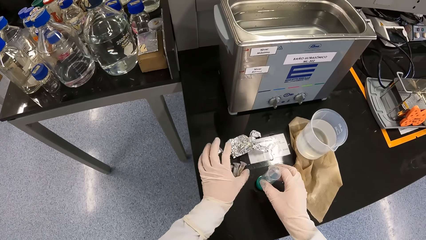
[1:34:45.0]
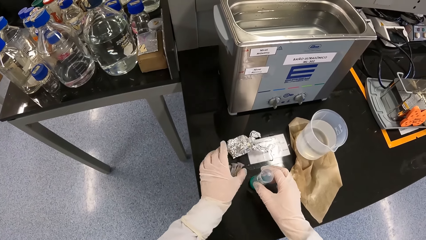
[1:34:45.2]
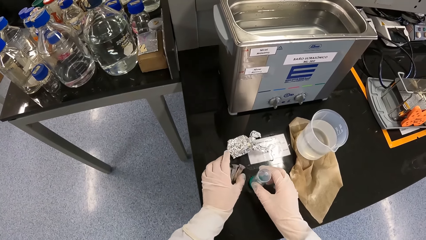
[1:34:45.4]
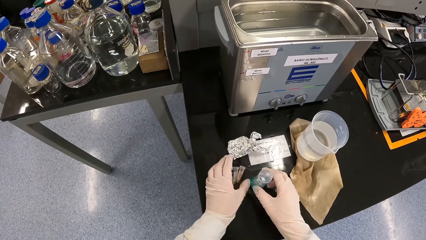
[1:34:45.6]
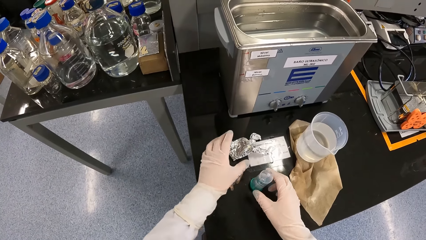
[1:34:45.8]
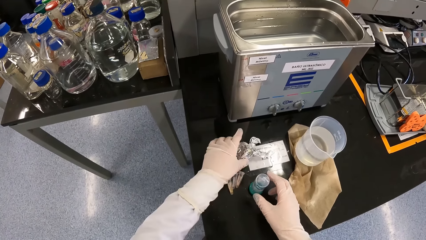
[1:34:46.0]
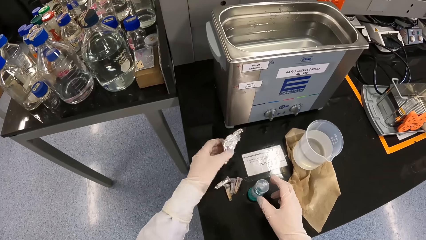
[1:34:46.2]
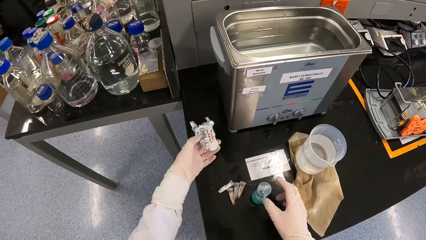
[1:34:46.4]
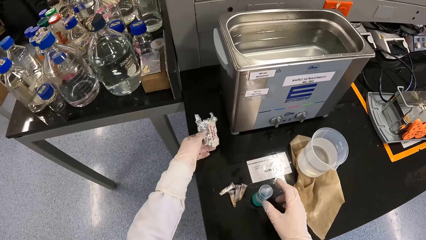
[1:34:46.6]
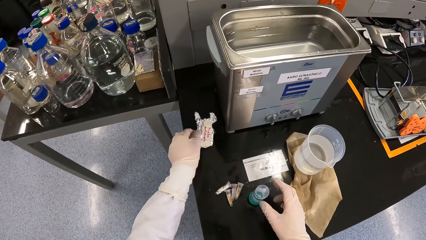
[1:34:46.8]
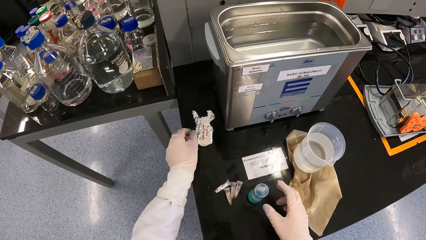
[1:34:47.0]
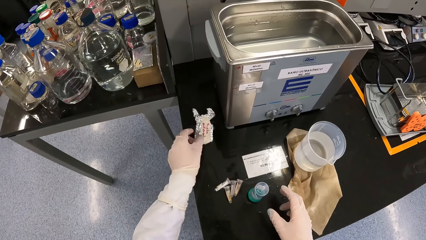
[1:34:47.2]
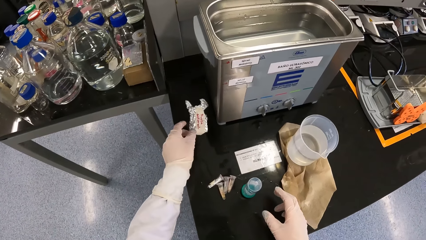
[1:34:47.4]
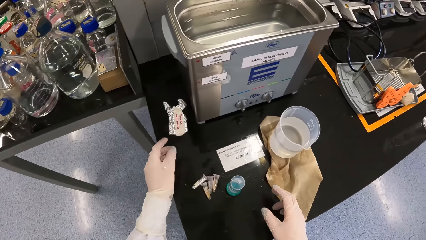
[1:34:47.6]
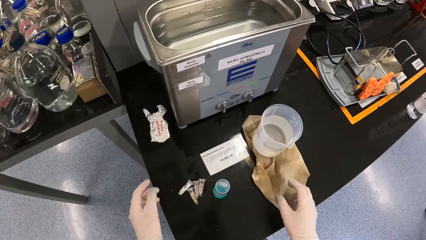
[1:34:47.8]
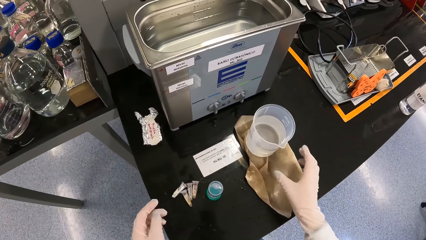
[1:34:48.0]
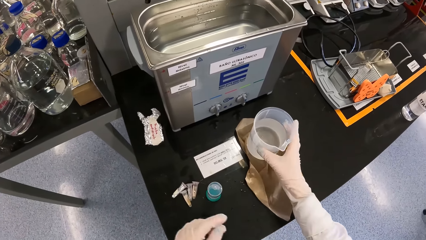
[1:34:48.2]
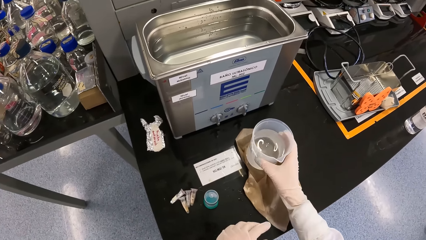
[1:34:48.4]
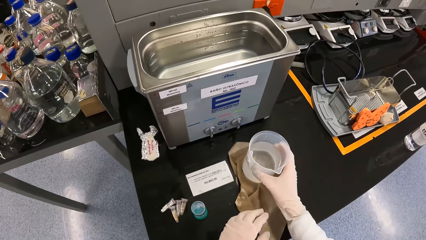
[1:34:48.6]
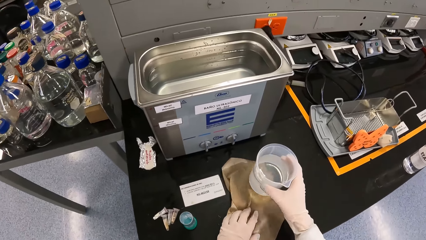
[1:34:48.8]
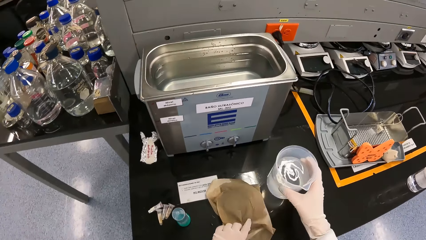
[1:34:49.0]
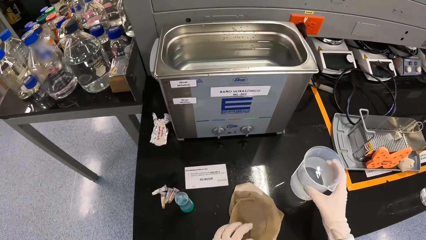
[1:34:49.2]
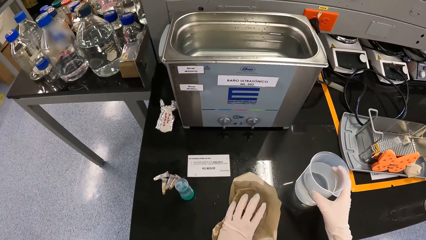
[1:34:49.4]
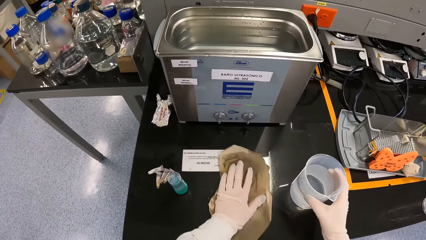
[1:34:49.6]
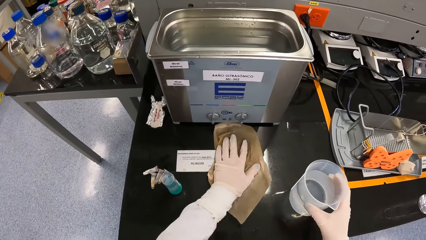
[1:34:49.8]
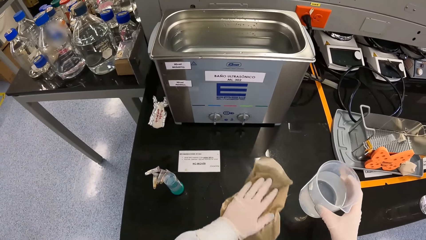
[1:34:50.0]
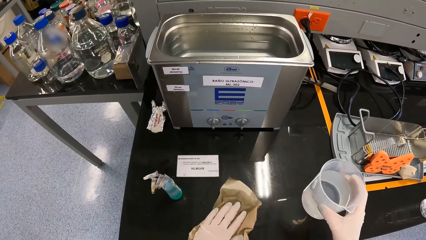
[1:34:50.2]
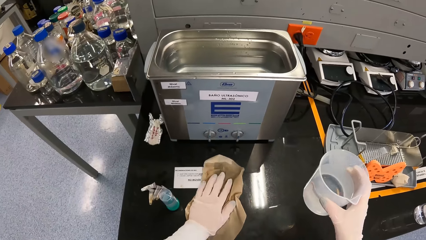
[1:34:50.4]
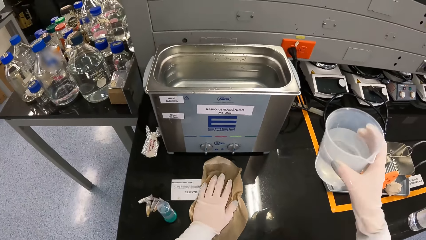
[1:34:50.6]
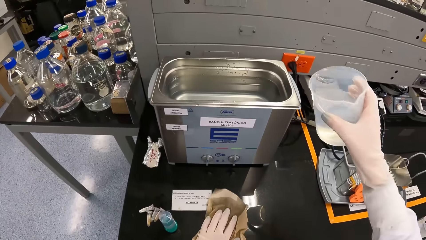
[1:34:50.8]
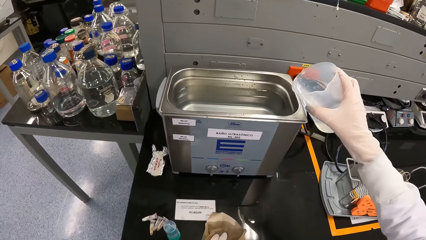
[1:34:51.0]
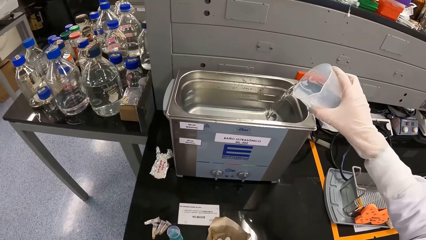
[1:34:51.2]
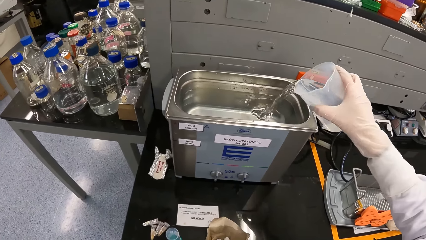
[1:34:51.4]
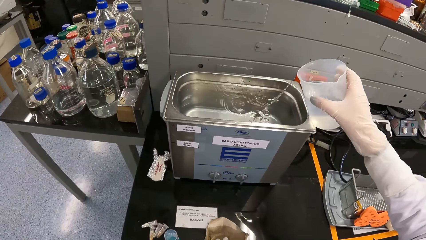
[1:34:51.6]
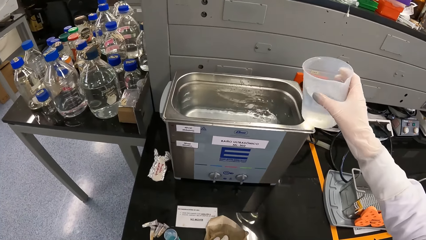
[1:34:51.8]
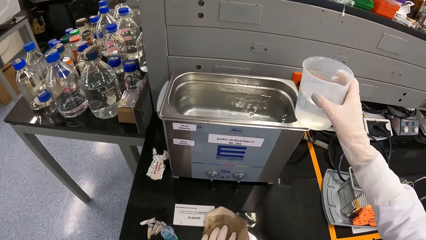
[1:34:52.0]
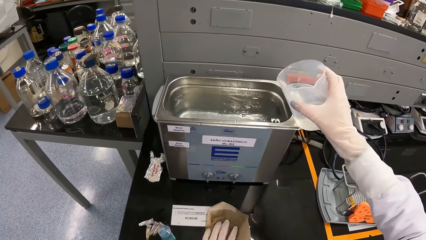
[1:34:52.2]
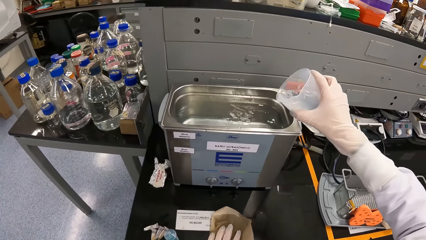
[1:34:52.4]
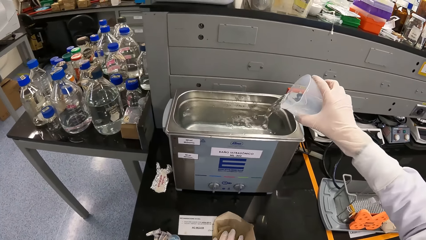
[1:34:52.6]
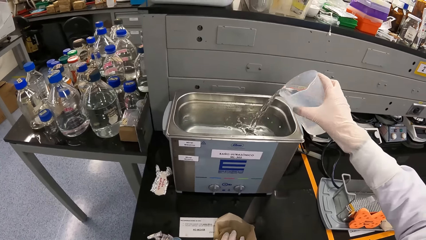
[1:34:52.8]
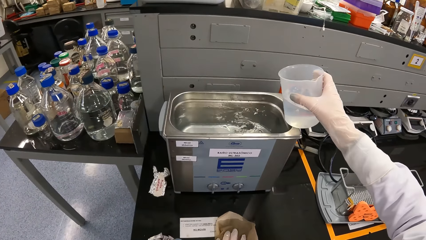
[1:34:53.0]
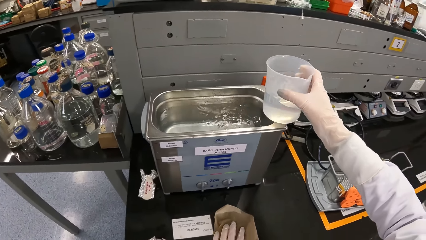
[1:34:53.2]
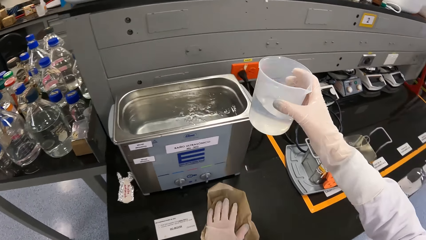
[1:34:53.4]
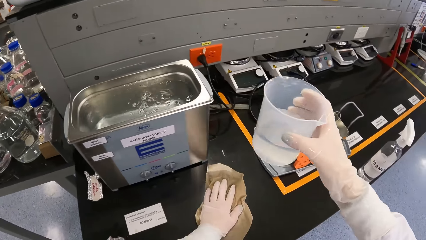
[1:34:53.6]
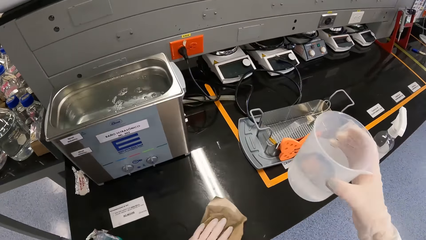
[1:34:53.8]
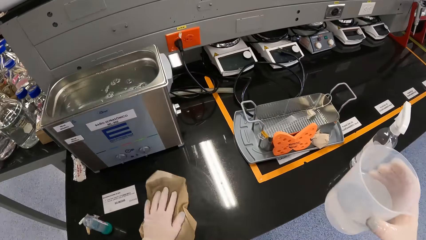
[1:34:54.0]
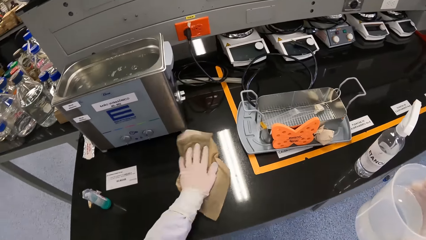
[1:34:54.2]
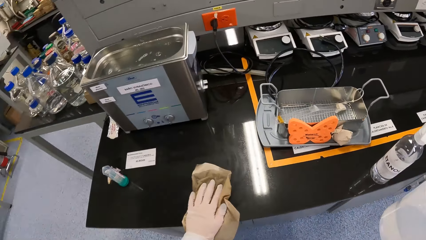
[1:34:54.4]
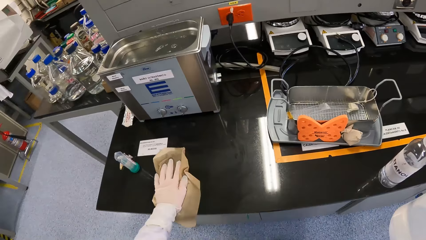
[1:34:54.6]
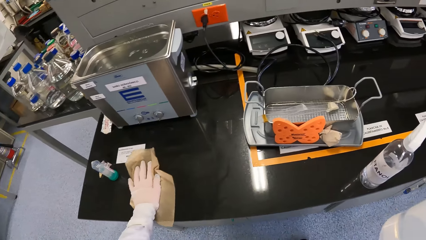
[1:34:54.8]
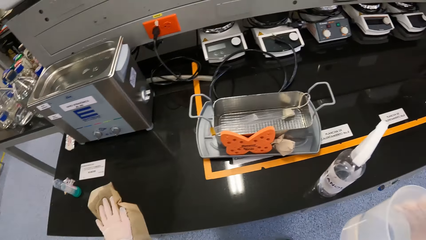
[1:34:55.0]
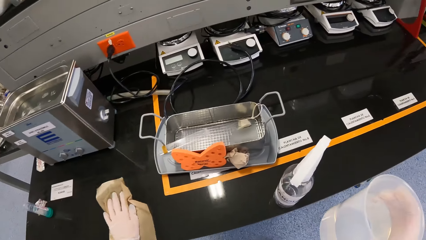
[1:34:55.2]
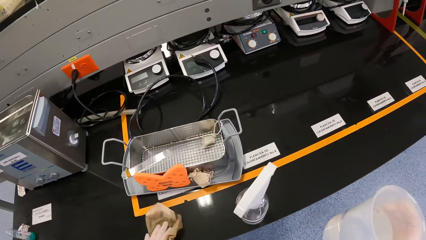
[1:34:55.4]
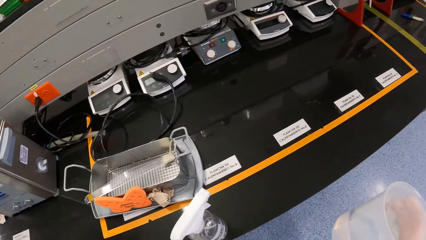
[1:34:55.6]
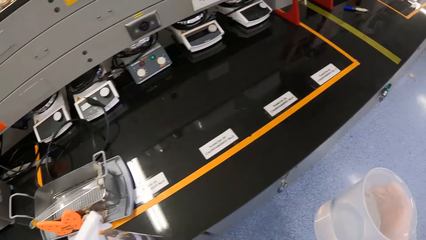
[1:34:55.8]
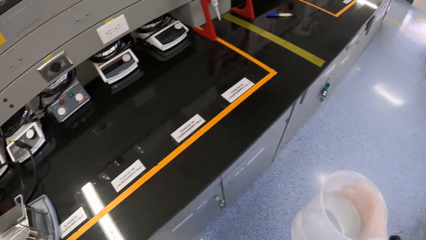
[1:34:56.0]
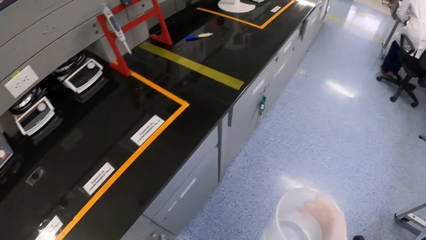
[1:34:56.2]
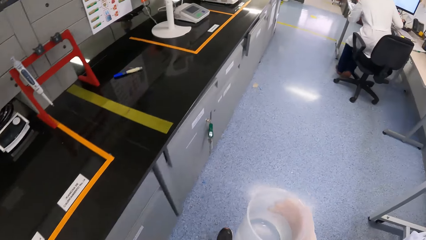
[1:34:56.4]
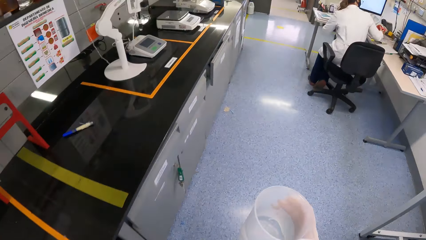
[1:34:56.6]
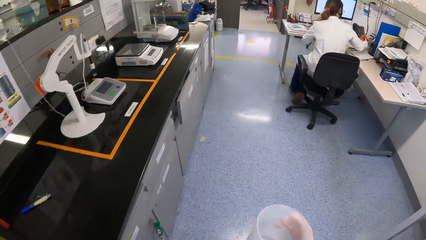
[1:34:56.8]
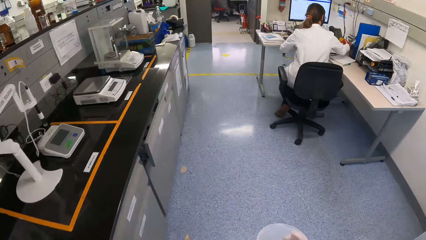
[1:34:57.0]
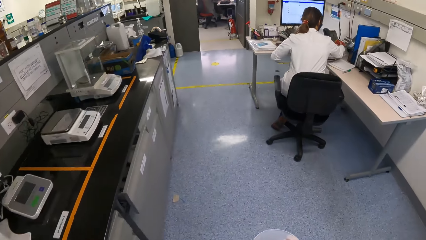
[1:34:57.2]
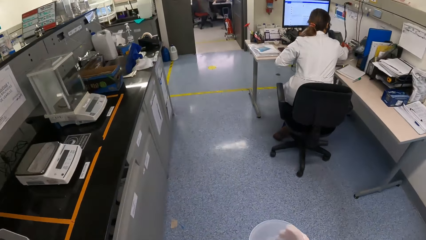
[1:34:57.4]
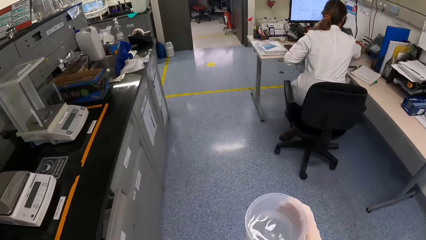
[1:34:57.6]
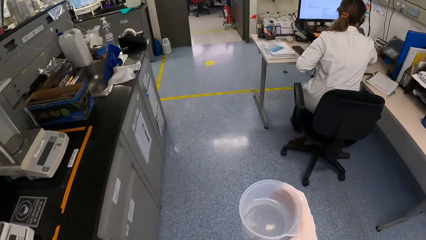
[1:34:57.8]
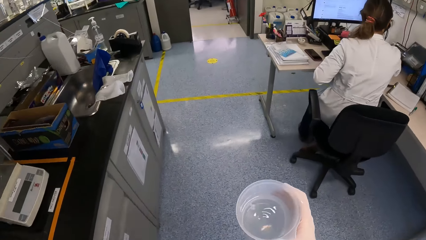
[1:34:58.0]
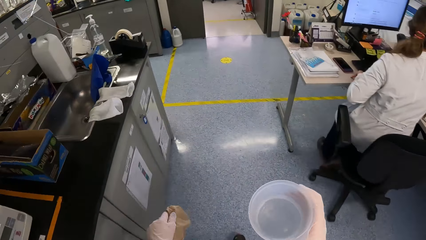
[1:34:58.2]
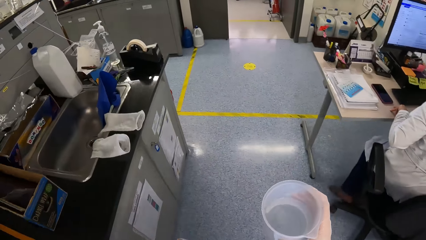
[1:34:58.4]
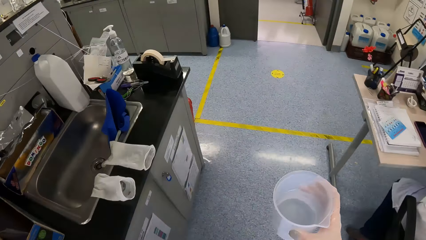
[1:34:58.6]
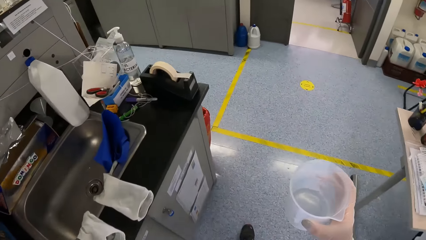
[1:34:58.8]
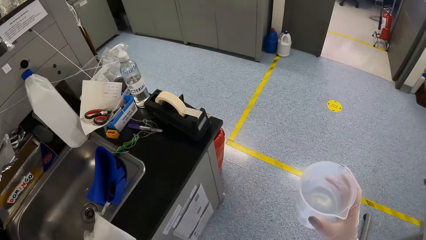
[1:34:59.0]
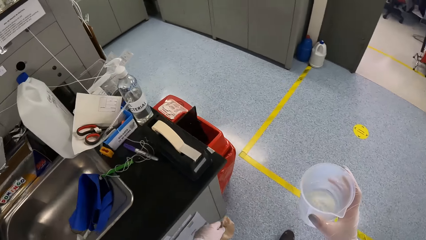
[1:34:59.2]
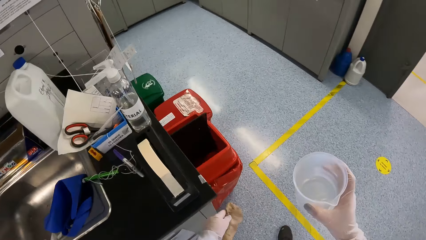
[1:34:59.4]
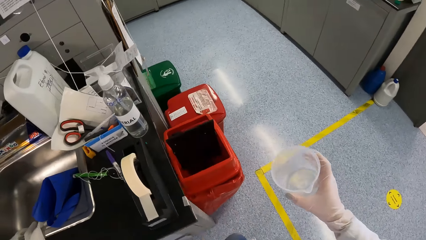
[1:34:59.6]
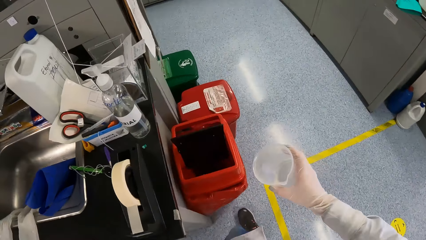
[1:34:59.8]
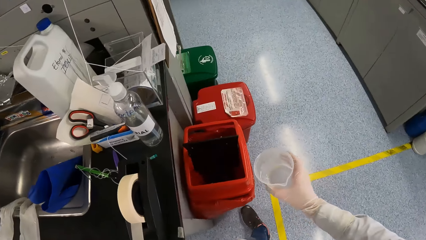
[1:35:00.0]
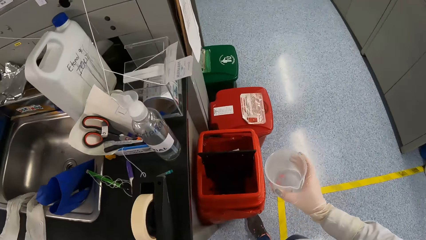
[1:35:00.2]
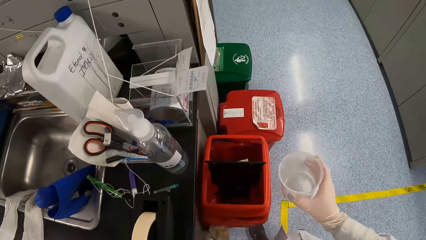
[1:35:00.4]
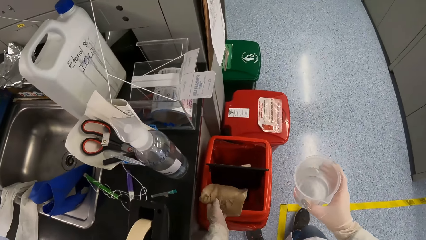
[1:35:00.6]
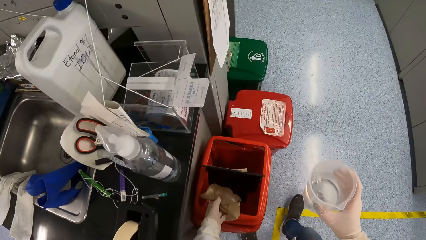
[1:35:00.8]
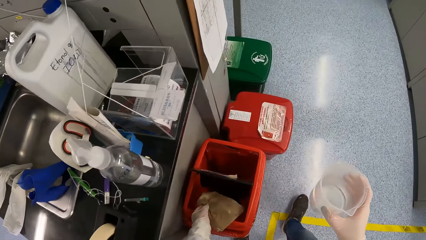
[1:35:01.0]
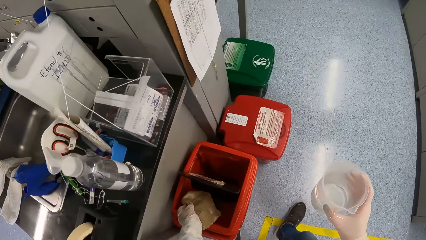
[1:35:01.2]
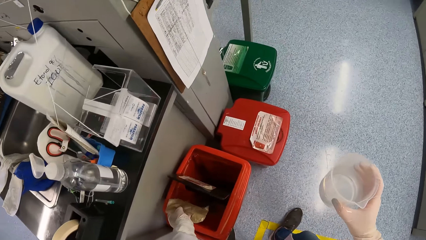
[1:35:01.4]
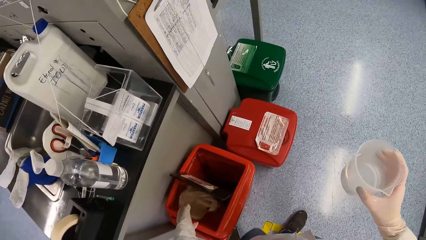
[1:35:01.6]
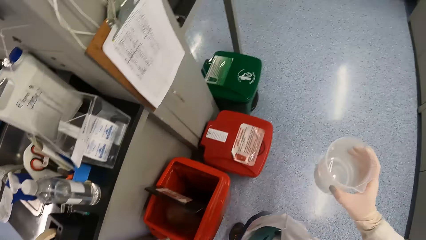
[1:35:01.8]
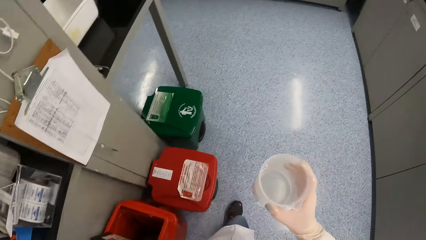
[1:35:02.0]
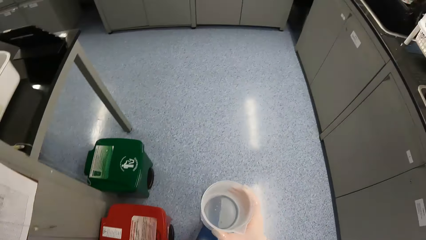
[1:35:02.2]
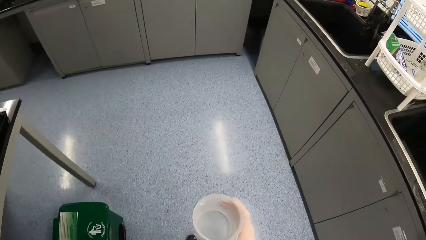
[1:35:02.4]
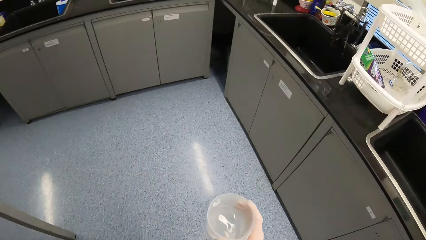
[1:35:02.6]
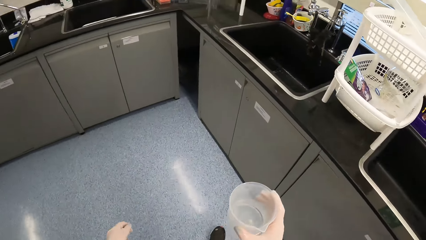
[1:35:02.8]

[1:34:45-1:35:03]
The camera wearer pushes a bottle on the workbench with her right hand. She drops the test tube in her left hand on the workbench. She moves a foil paper on the counter with her left hand. She picks up a big measuring cup or beaker from the counter with her right hand. She holds the cloth on the counter with her left hand. She wipes the counter with the cloth in her left hand. She pours water from the big measuring cup into the ultrasonic bath with her right hand. She wipes the counter with the cloth in her left hand. A woman sits on a chair. The camera wearer walks ahead. The woman drops a pack on a table with her right hand. The camera wearer carries the beaker with the right hand. She drops the cloth in a trash bin with her left hand.
